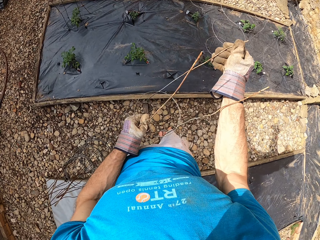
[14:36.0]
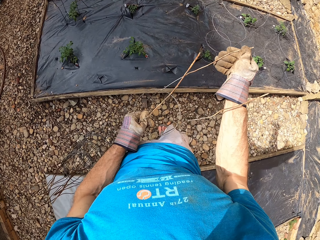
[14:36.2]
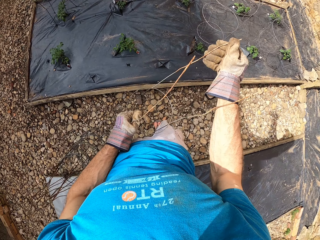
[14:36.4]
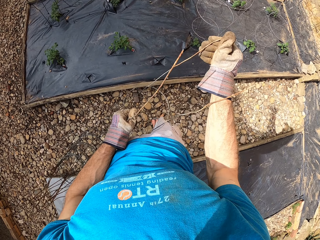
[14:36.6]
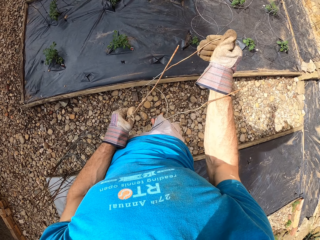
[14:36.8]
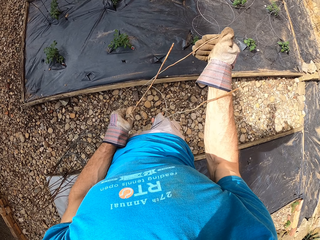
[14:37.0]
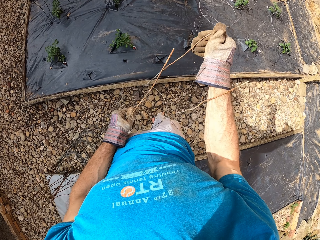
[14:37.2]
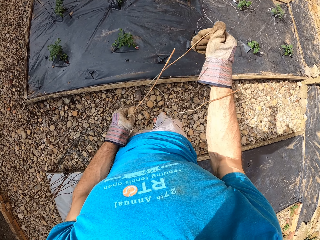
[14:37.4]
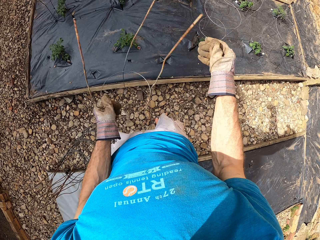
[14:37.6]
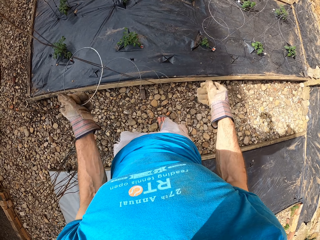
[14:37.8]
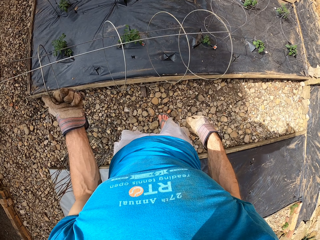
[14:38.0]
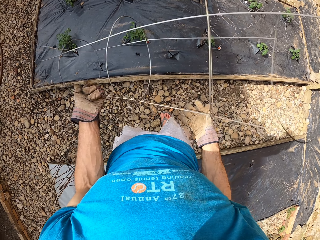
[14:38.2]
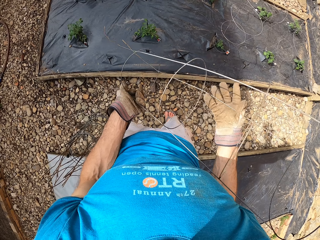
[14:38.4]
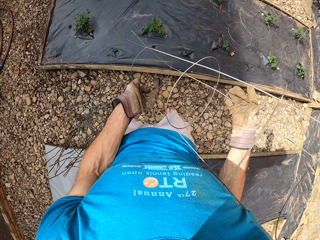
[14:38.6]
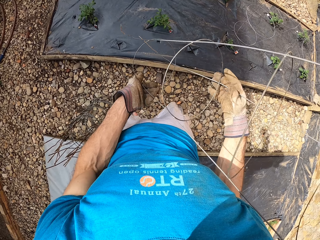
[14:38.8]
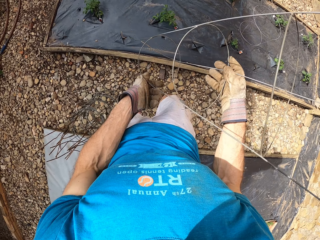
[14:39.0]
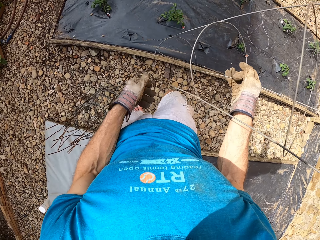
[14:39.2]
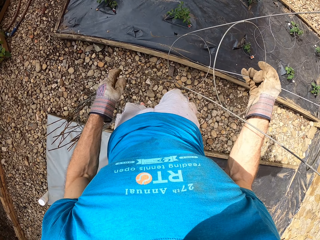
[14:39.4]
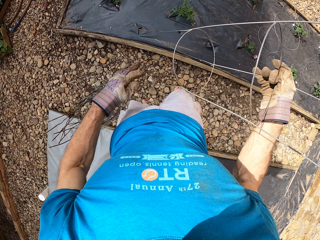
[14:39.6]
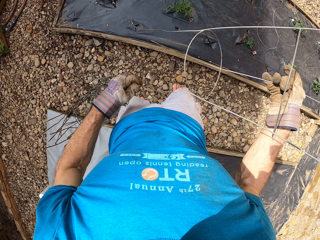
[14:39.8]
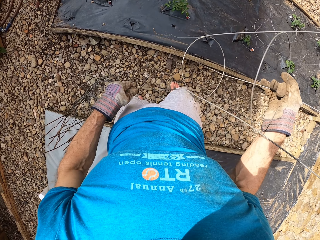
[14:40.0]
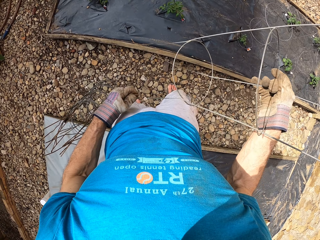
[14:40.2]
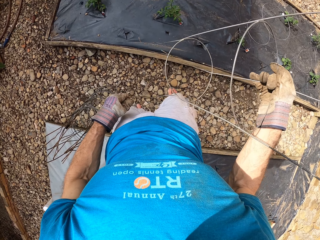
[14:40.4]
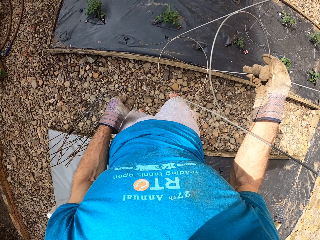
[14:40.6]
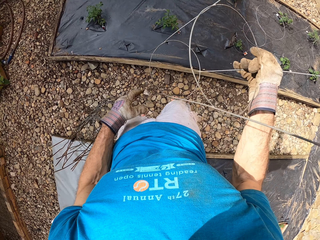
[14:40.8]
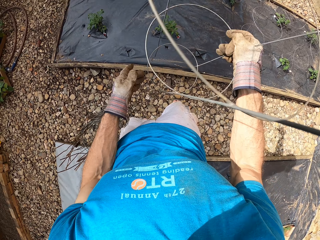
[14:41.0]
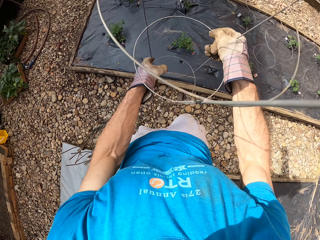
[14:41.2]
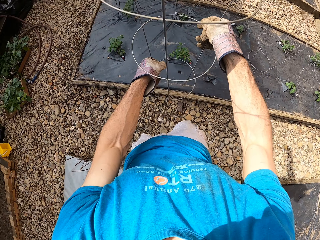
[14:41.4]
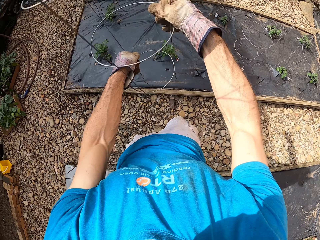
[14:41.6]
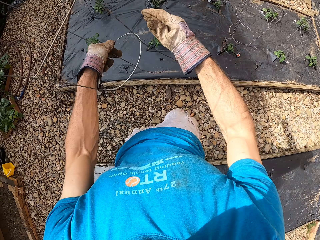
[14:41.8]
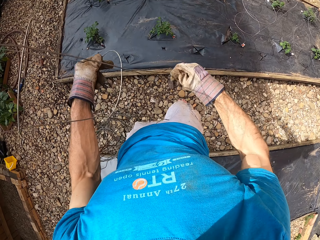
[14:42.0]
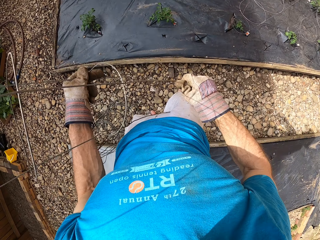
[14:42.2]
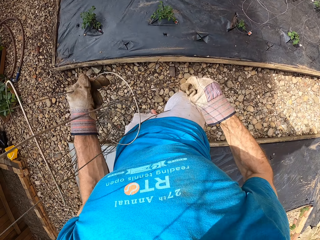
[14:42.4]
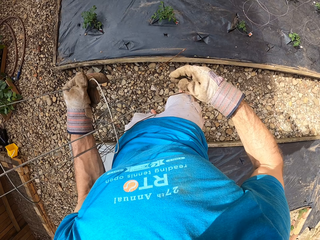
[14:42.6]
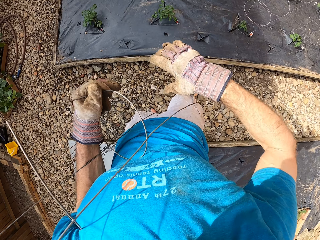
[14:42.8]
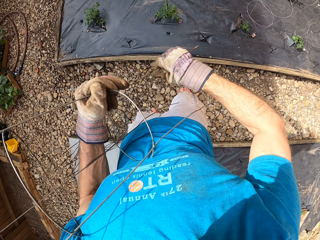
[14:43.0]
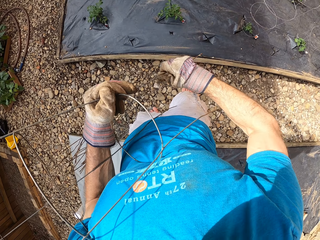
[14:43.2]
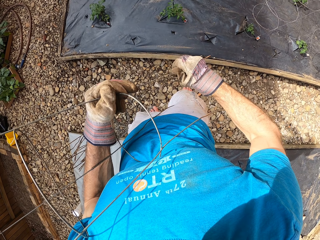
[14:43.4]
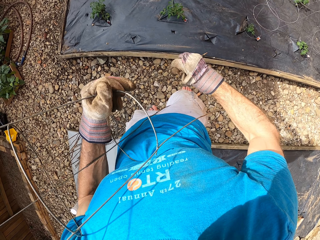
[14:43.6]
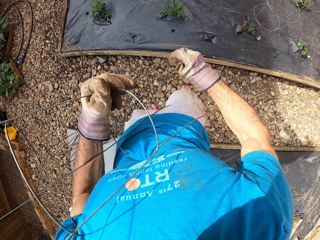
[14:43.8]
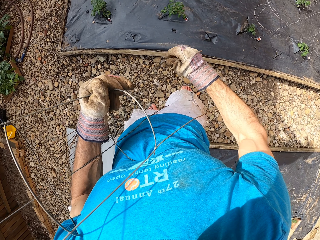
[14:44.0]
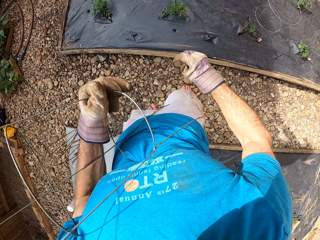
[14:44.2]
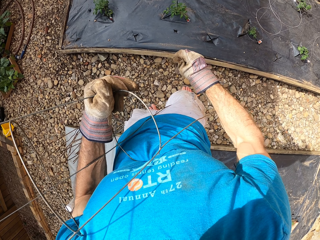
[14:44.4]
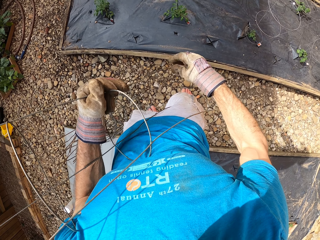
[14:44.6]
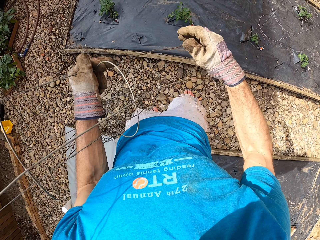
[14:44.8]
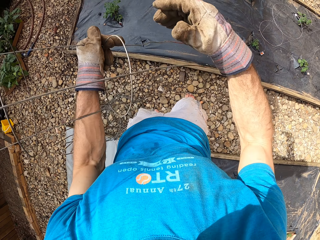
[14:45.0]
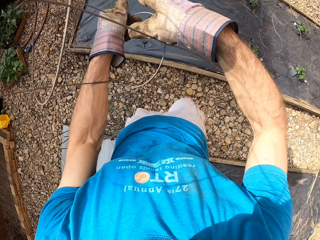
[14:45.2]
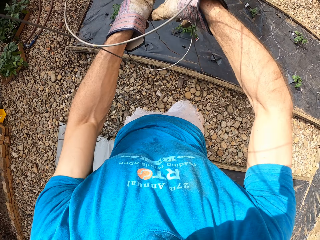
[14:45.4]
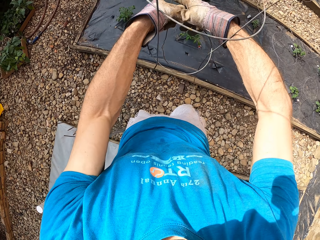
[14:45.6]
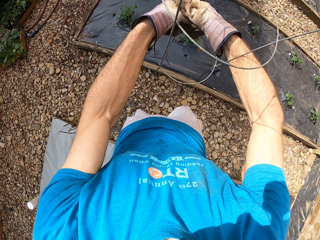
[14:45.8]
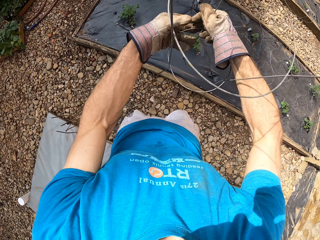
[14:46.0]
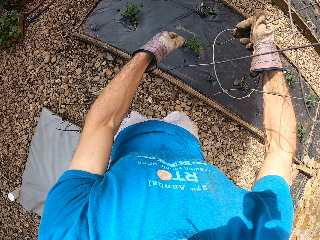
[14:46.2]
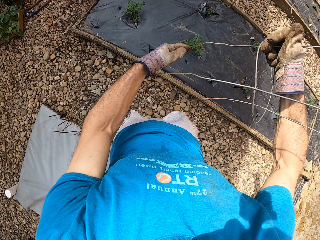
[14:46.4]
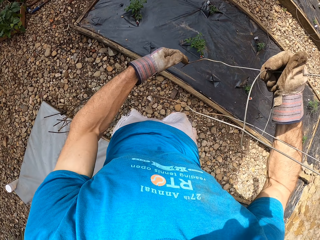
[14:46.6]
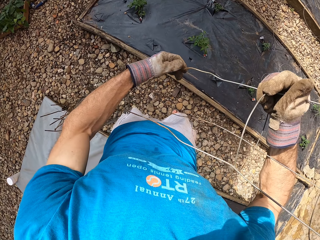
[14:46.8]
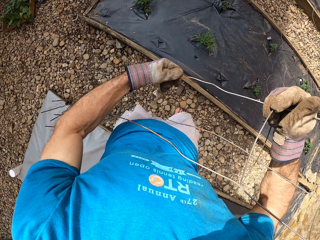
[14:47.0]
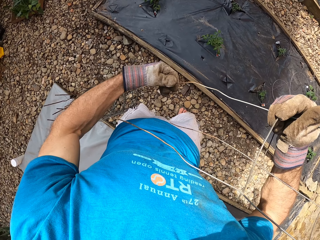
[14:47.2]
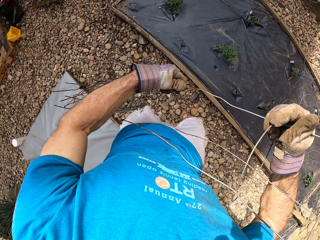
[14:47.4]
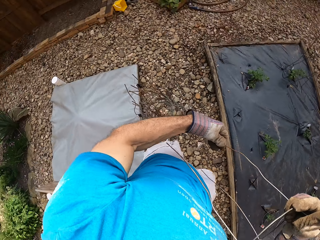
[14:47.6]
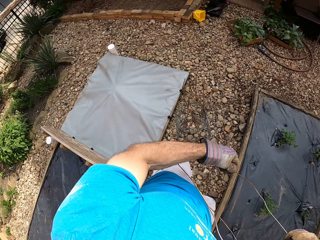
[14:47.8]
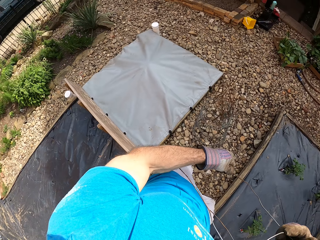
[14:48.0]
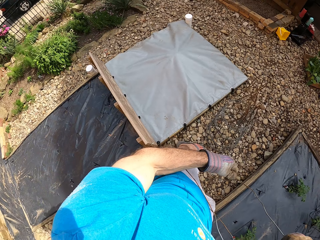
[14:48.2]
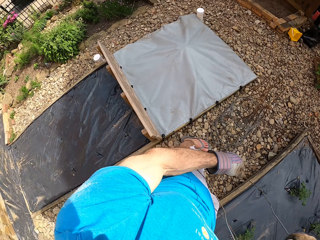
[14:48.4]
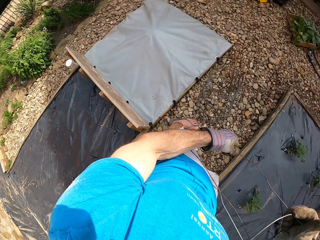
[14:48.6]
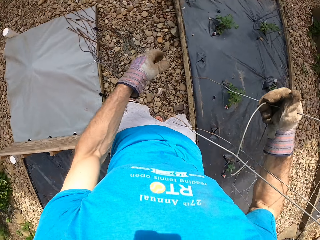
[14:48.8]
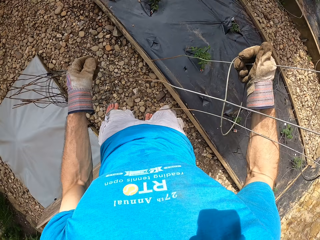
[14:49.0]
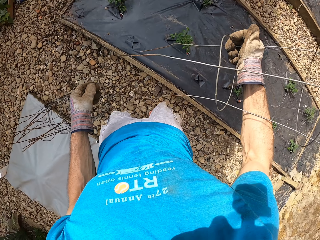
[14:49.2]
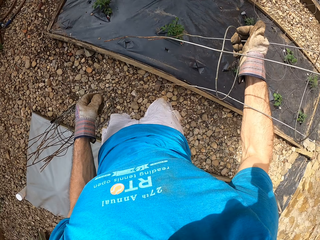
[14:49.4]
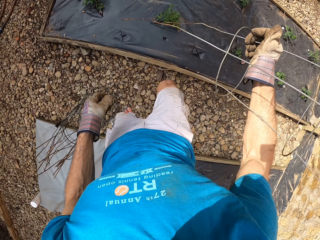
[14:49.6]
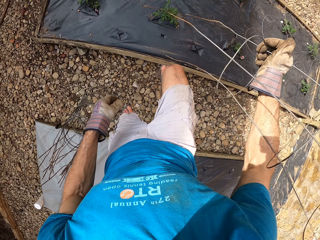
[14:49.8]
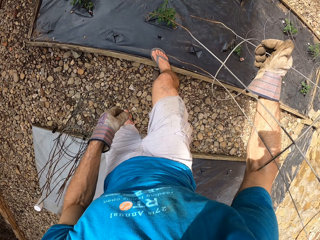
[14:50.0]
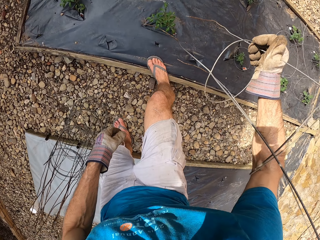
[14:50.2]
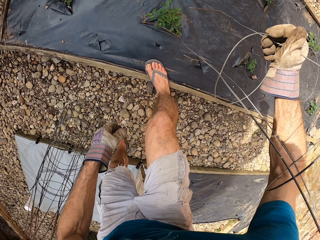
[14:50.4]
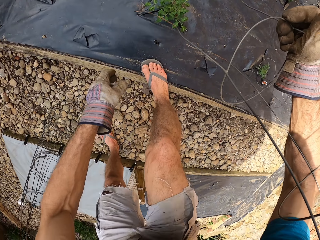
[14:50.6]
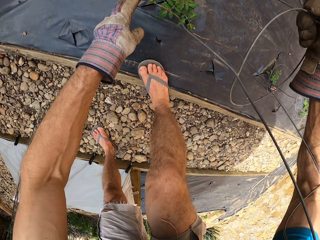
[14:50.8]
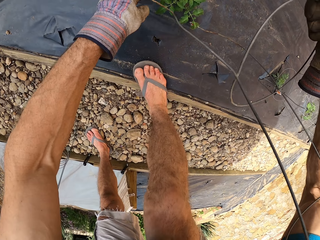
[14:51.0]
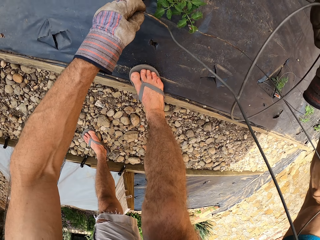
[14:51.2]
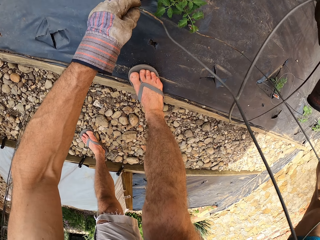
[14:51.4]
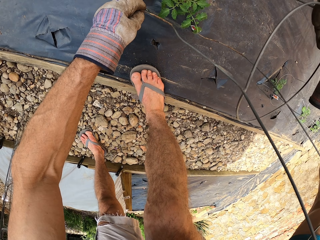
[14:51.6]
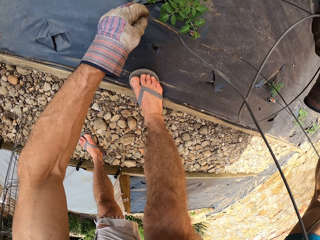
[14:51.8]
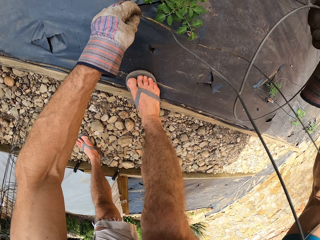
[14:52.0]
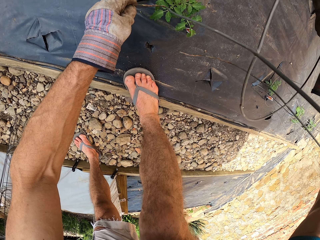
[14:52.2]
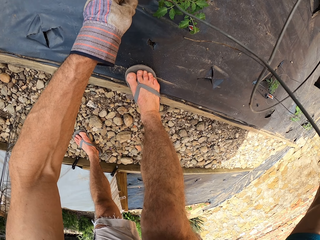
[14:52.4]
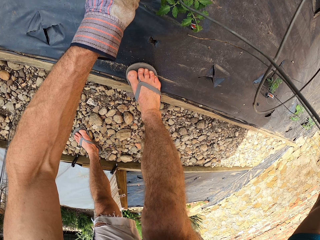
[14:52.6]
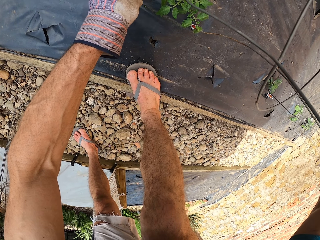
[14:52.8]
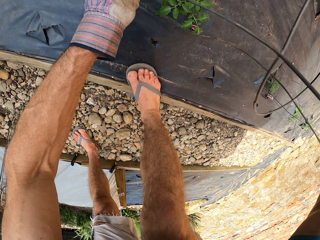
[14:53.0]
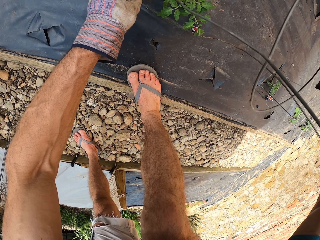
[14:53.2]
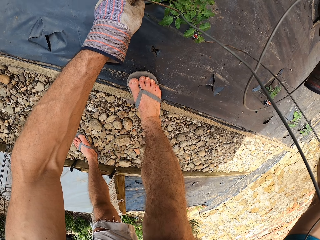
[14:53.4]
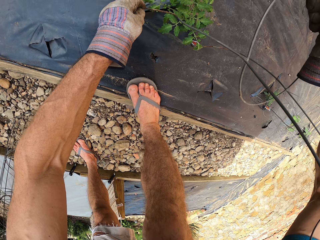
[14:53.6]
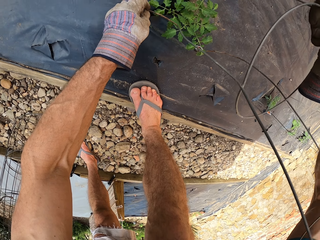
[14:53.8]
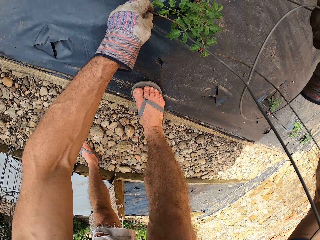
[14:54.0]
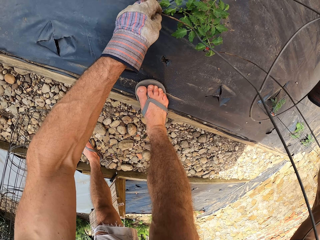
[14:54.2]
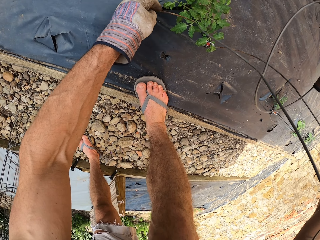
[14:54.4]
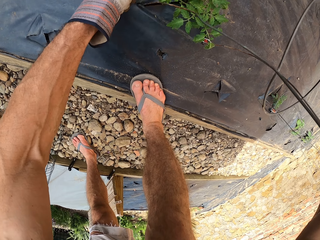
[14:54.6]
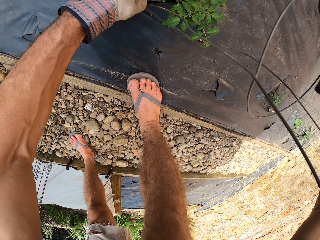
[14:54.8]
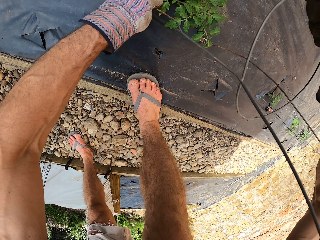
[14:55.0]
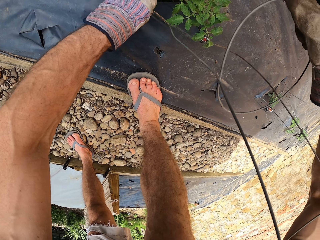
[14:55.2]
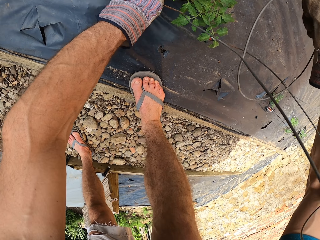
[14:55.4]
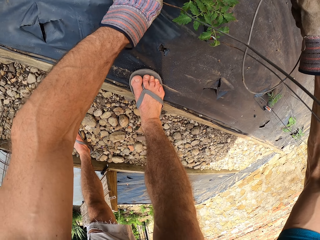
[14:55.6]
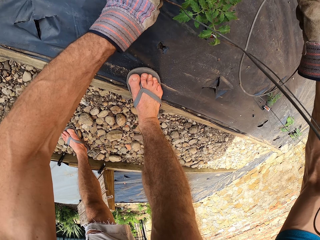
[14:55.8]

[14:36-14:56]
The camera wearer straightens the plant stand. They turn the plant stand. They hold the plant stand. They straighten the plant stand. They hold the plant stand. They fix the plant stand on the flower bed. They fix the steel bar into the wood structure.

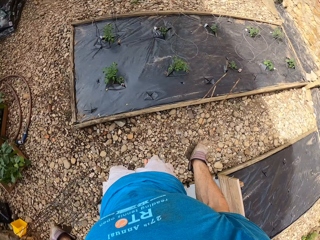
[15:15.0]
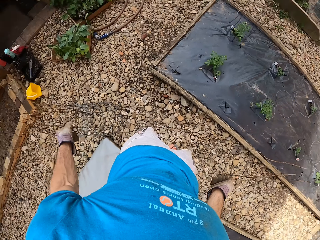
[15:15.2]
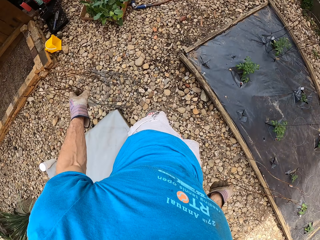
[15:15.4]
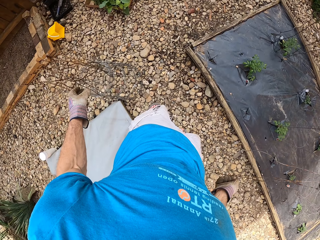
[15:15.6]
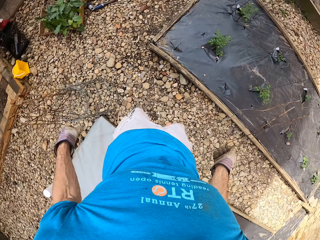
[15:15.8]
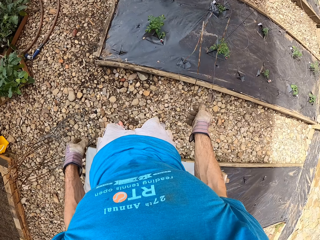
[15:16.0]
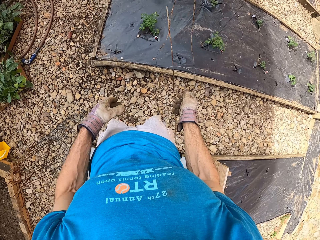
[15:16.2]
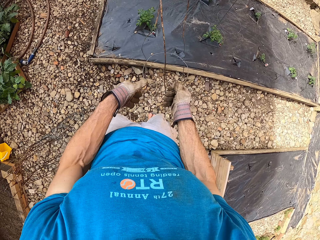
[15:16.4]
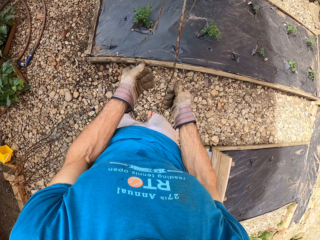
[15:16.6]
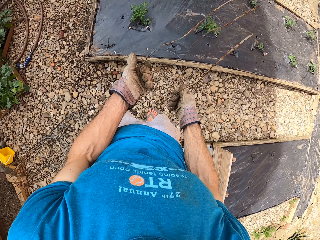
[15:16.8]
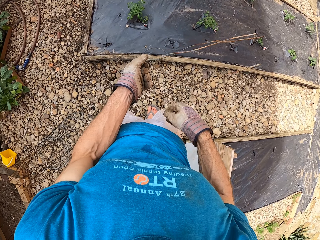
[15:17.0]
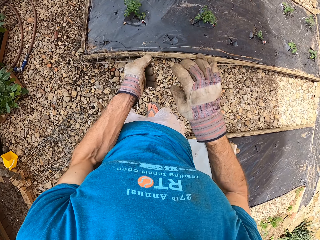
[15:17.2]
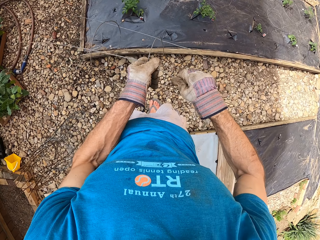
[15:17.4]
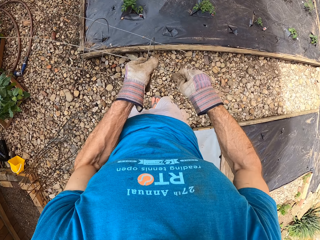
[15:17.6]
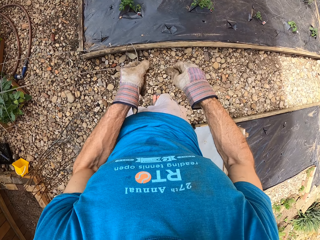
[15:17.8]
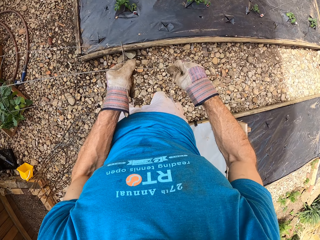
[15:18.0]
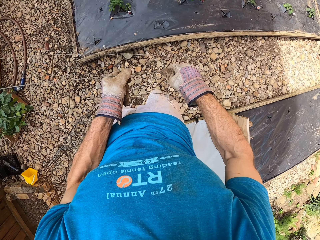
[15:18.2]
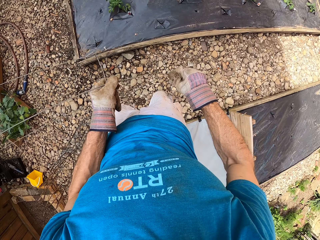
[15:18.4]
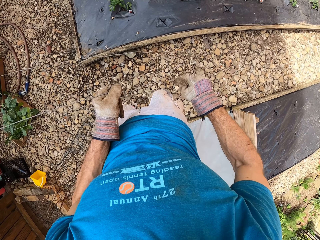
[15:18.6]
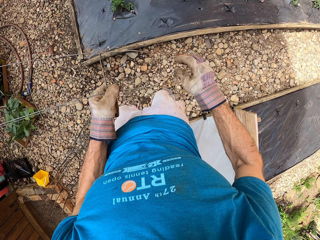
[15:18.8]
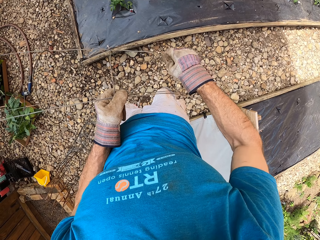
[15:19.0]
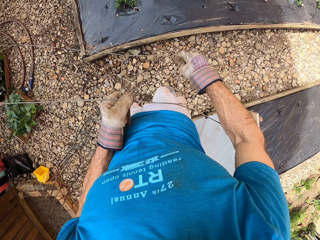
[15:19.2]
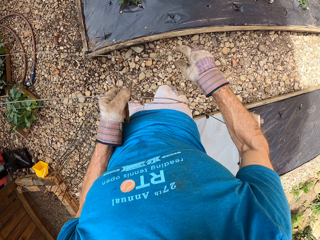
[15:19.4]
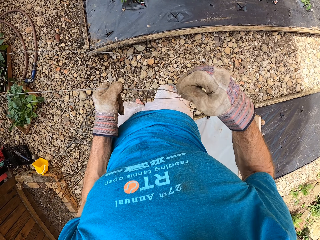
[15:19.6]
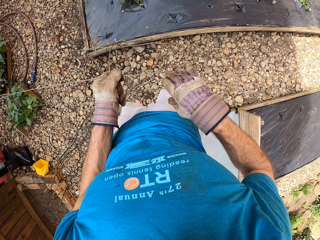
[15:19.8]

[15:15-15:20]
The camera wearer puts the plant stand or steel bar on the flower bed. They hold the plant stand. They straighten the plant stand.
